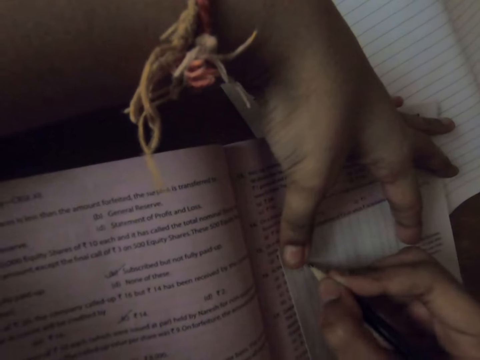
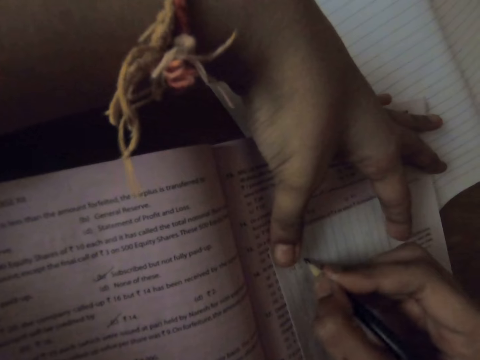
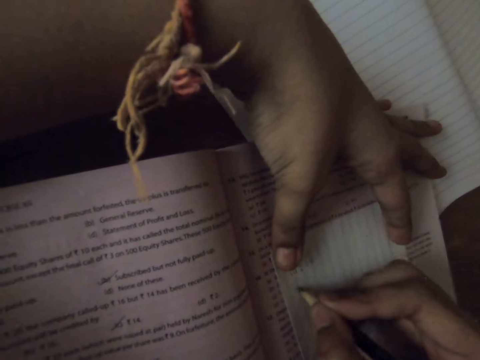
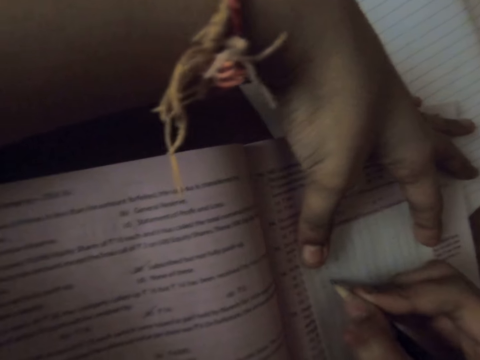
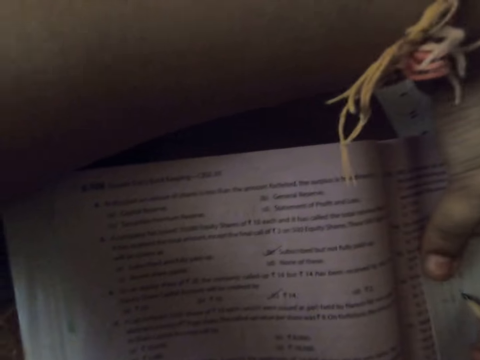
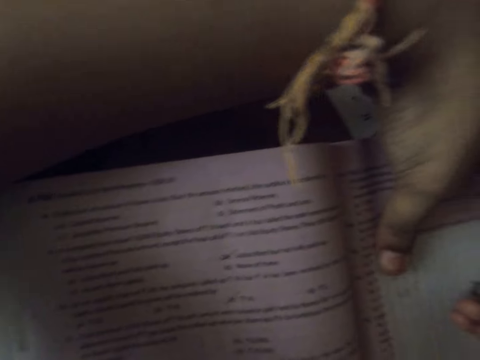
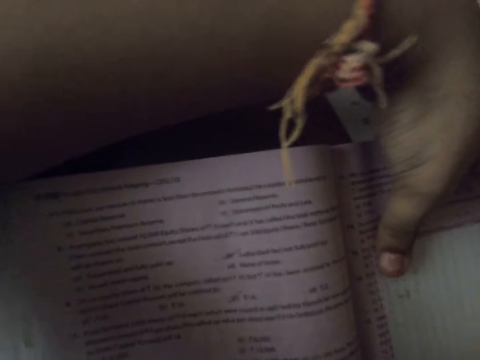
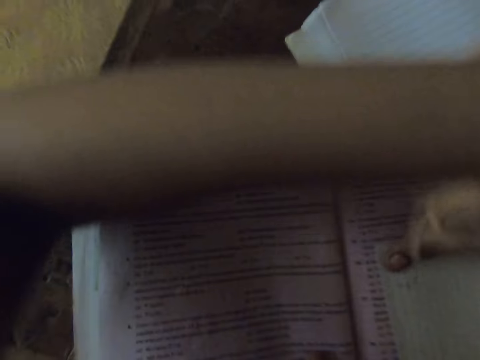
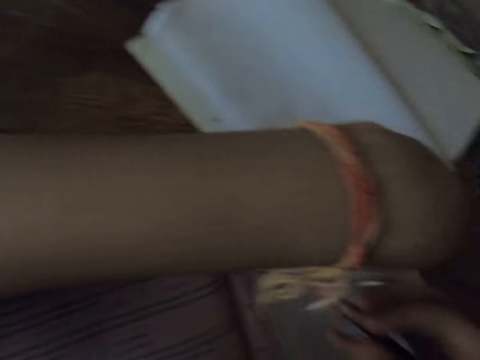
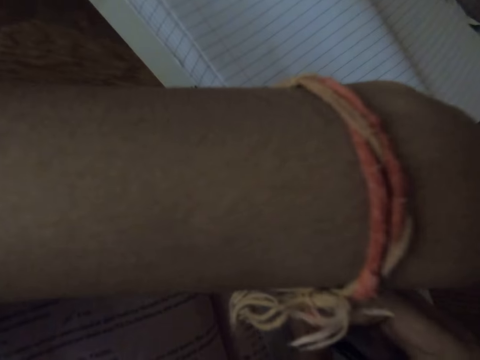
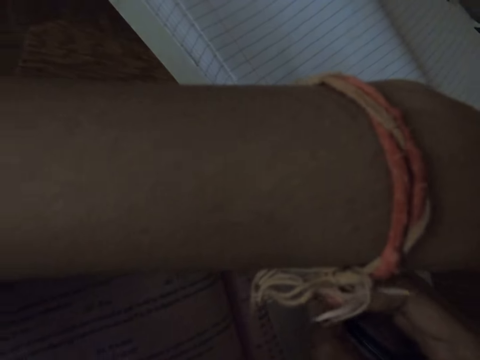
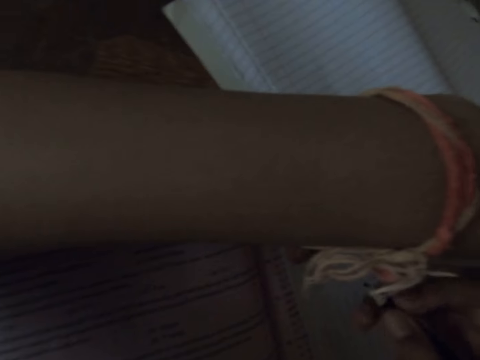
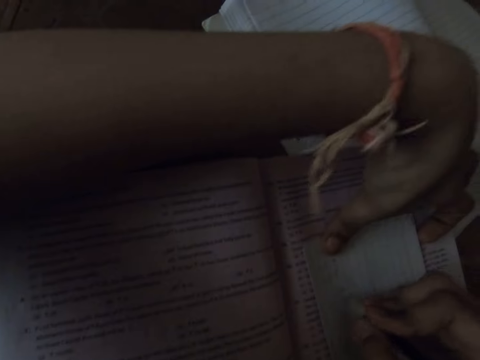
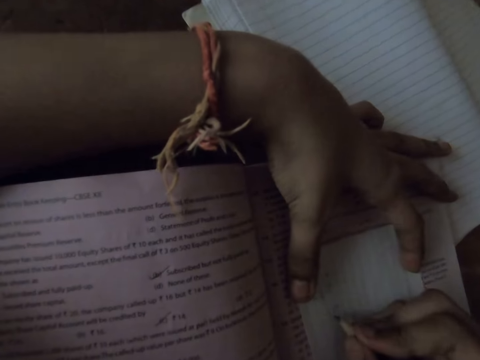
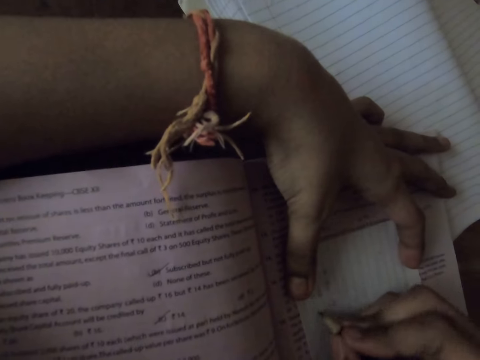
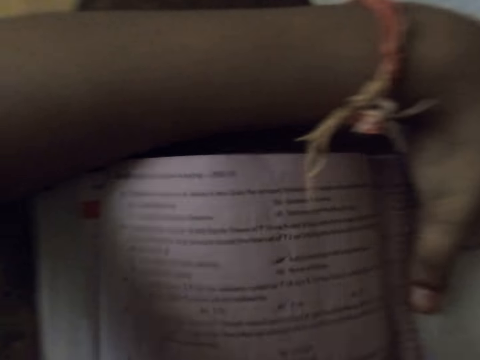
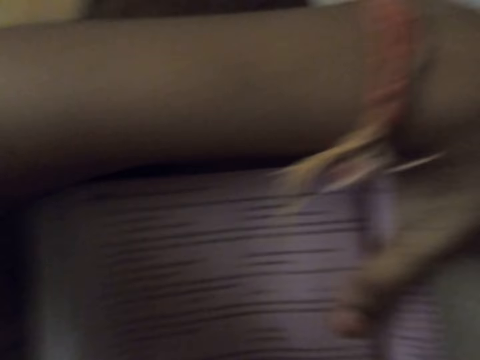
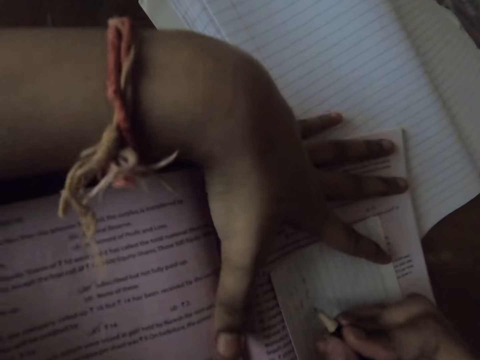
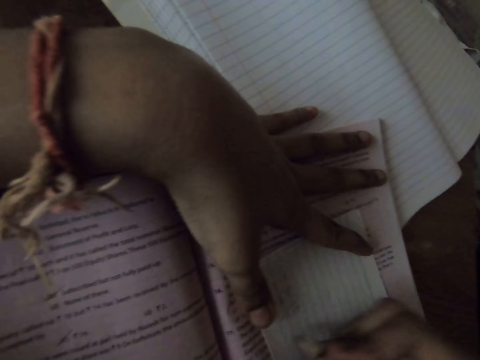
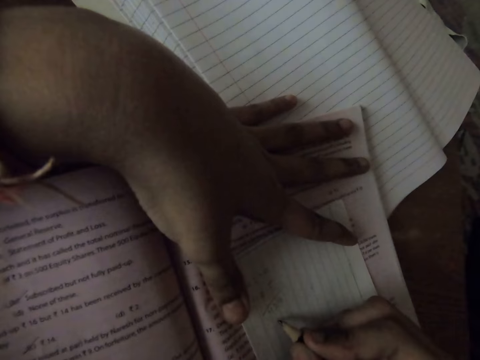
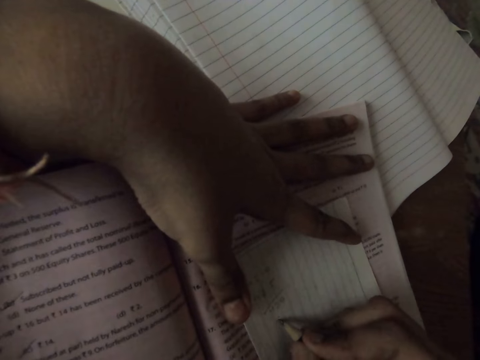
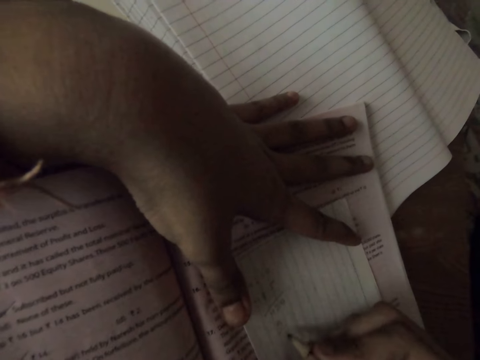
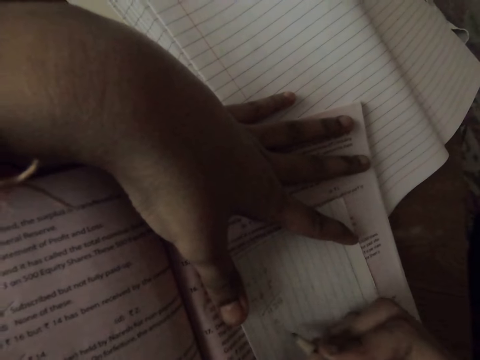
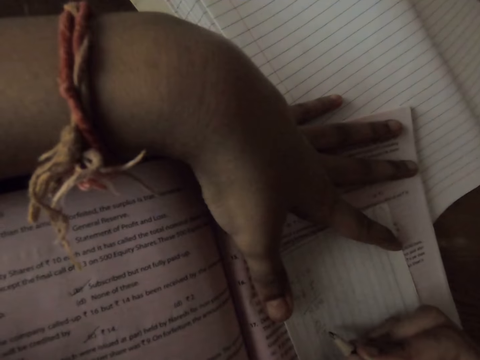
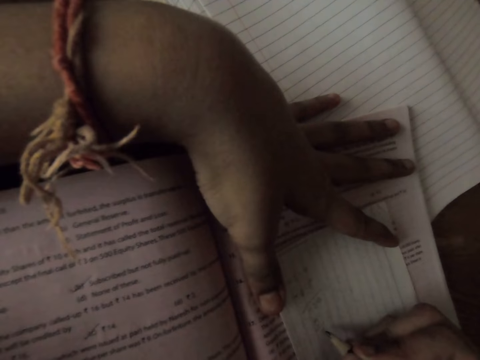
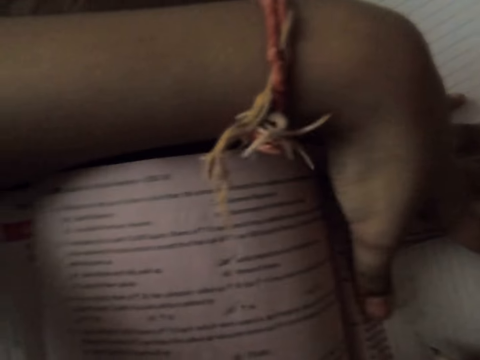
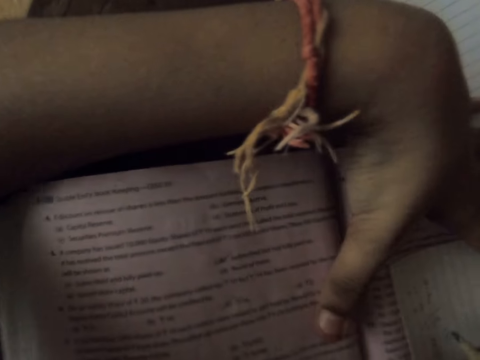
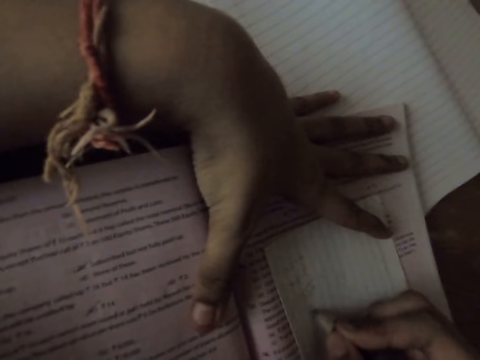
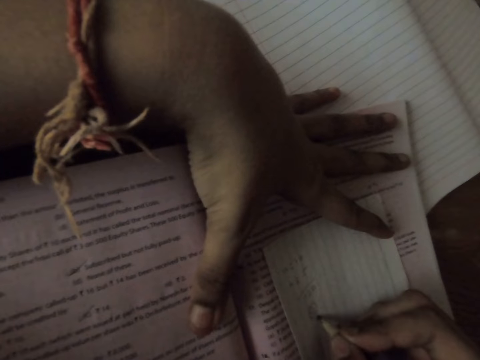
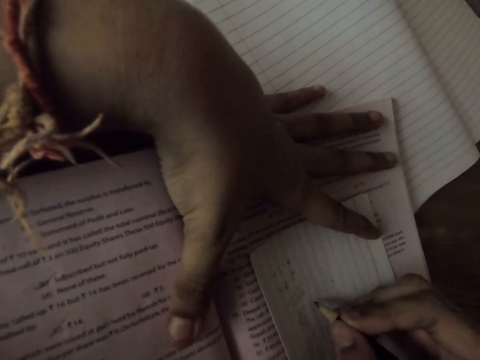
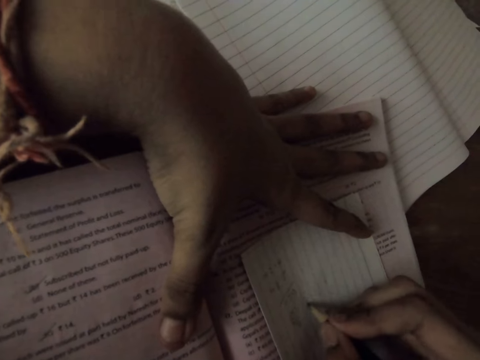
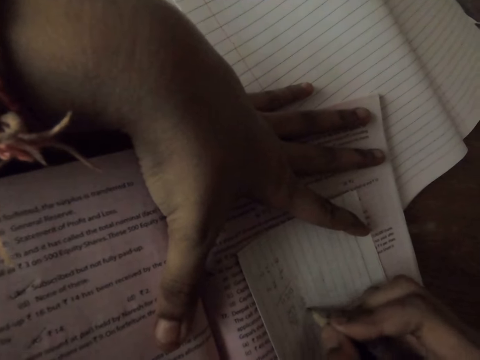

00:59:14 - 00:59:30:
The camera wearer writes something. She moves her head. She adjusts the textbook. She moves her left hand. She writes on the paper with the pencil. She moves her hands. She adjusts the textbook. She moves her head. She touches the book. She writes on the paper with the pencil. She moves a thumb. She touches the book. She writes something.

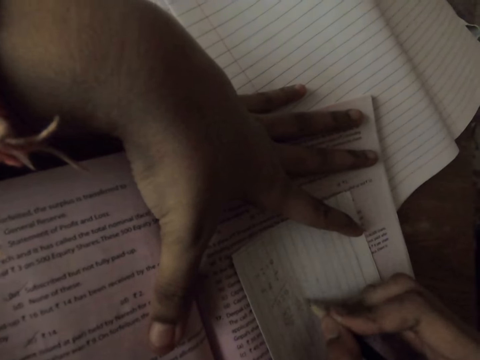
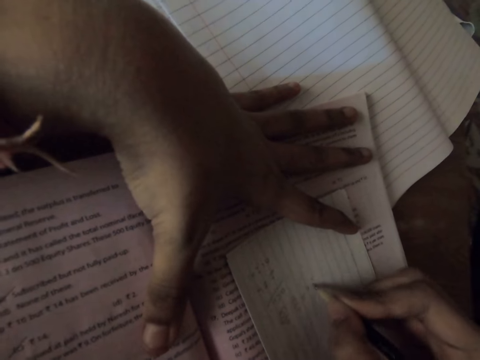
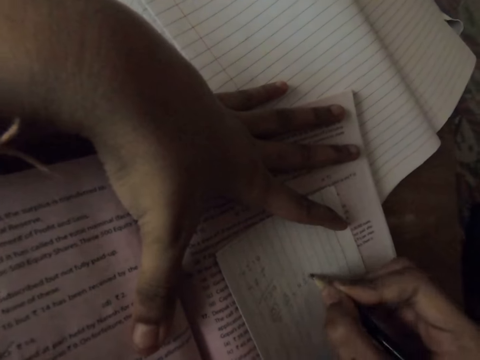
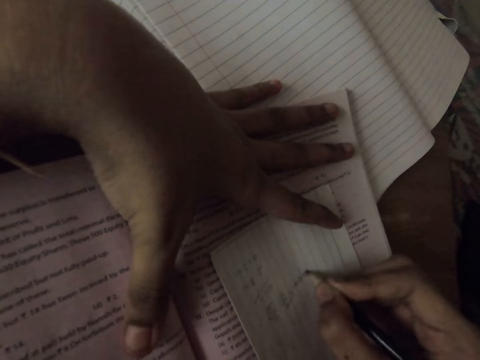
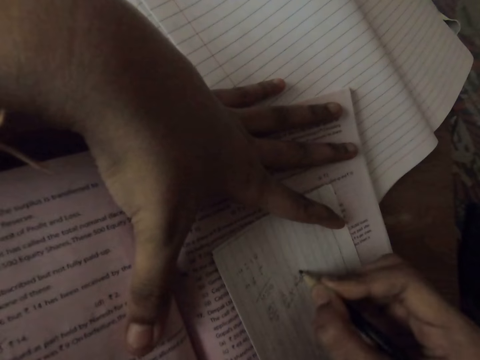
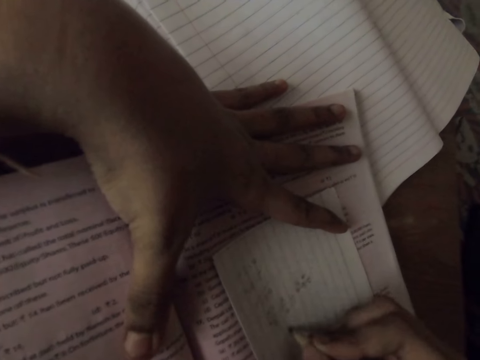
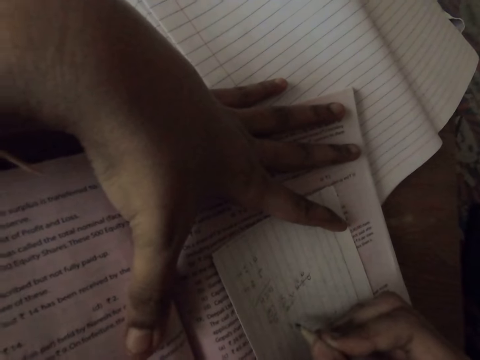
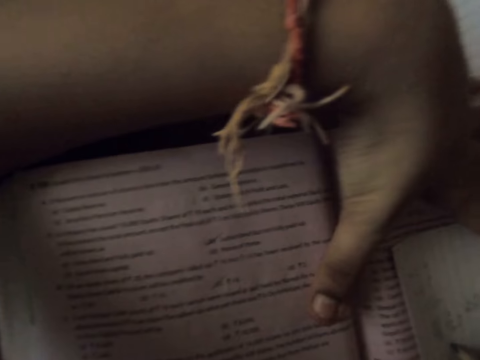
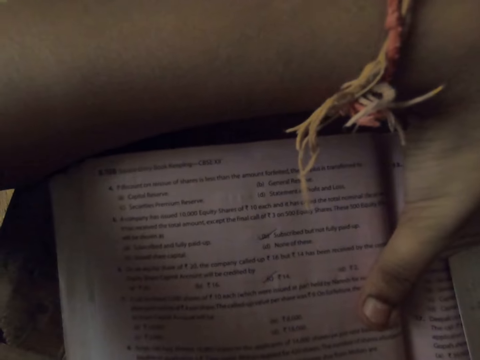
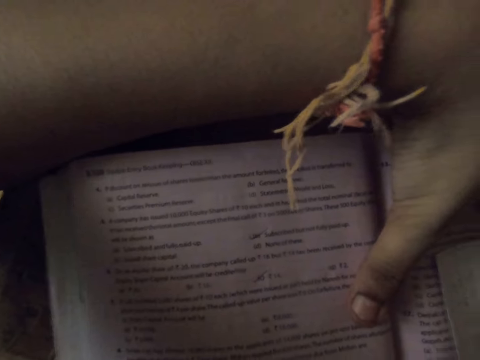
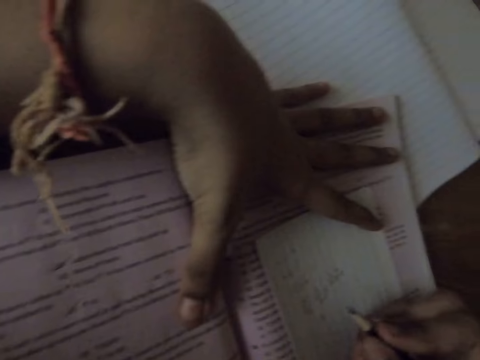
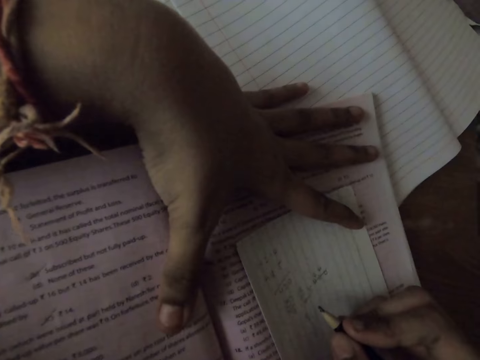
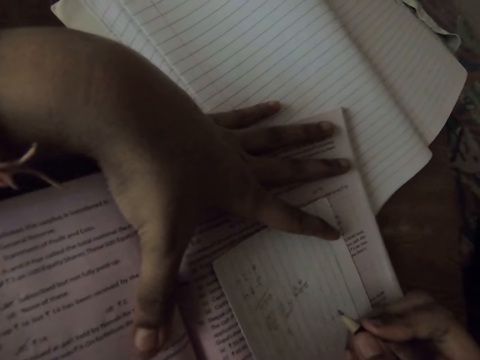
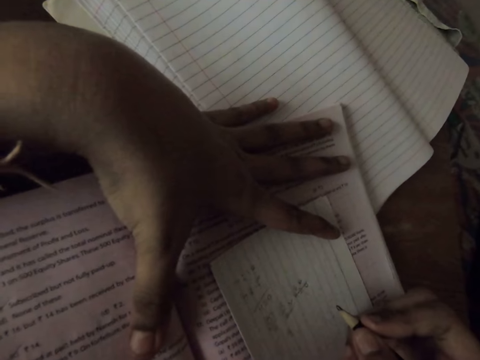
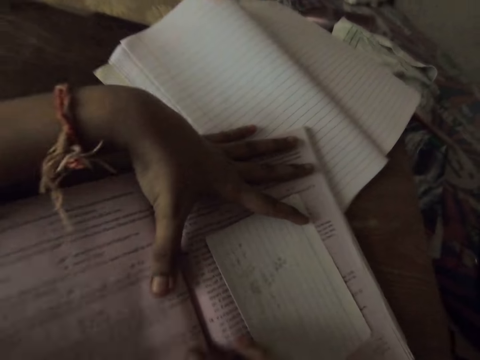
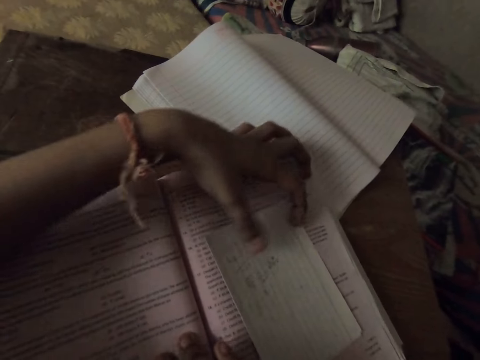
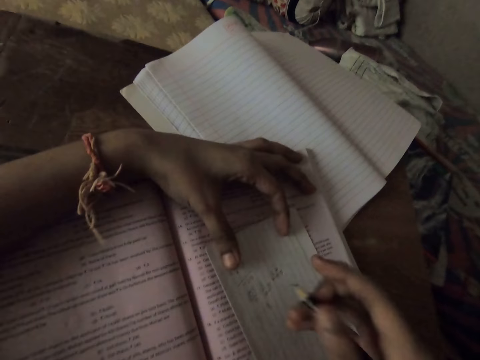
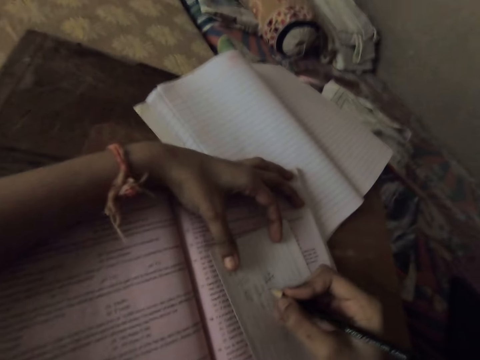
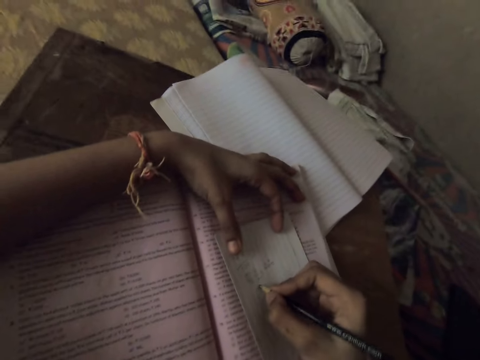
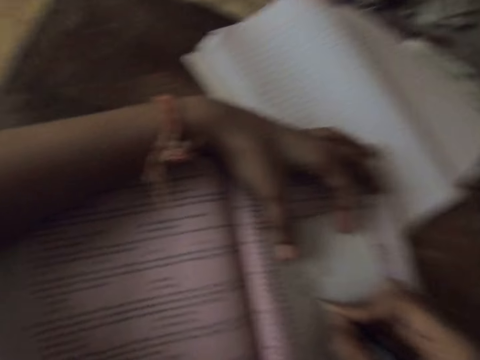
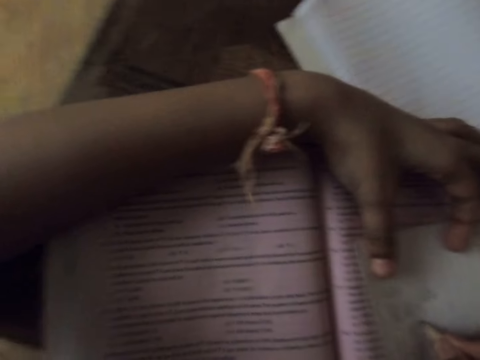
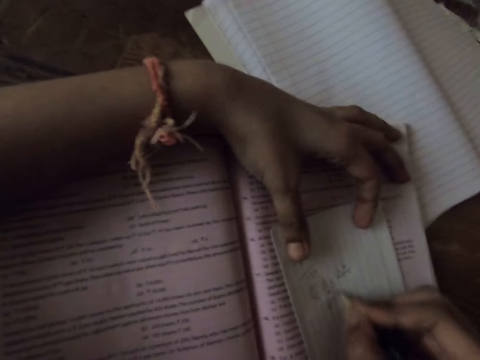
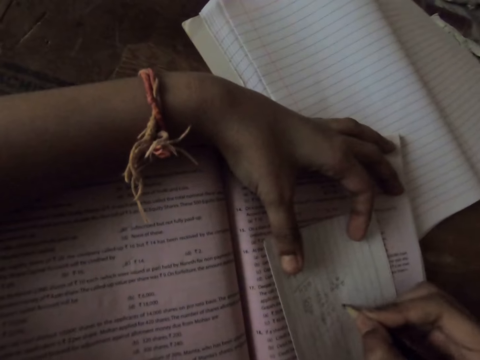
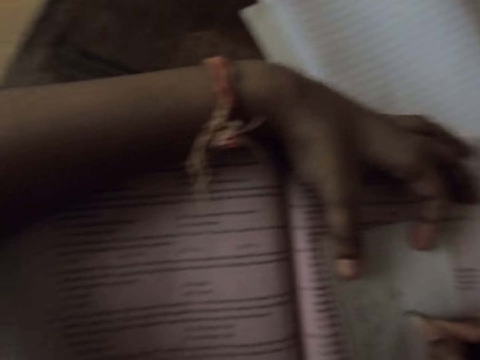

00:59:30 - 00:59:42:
The camera wearer moves her head. She writes something. She moves her head. She moves her right hand. She moves her left hand. She moves her right hand. She writes on the paper with the pencil.
